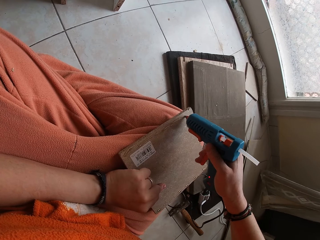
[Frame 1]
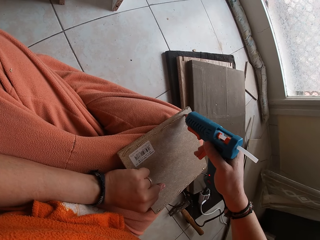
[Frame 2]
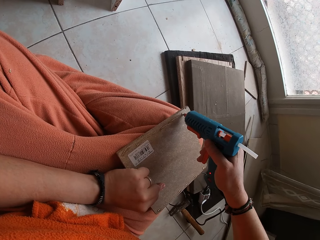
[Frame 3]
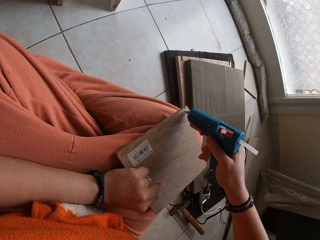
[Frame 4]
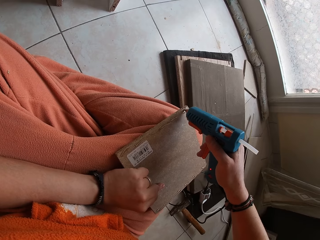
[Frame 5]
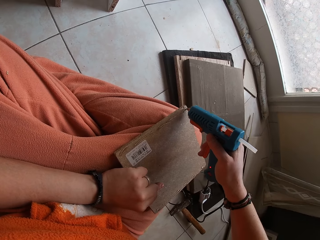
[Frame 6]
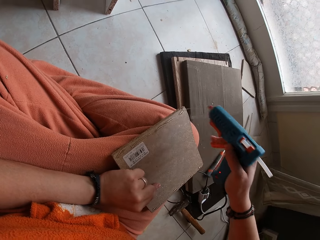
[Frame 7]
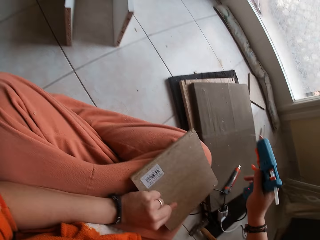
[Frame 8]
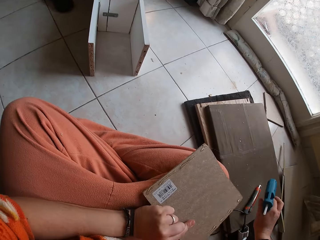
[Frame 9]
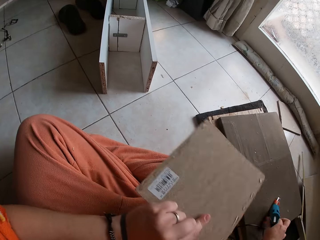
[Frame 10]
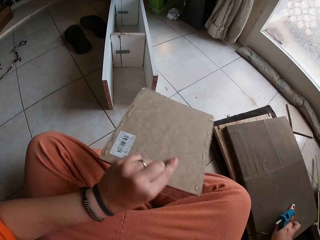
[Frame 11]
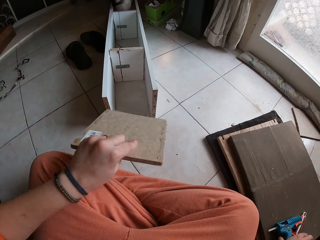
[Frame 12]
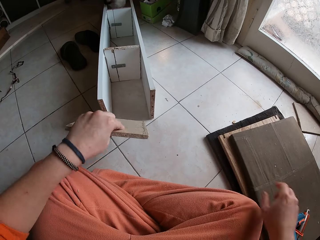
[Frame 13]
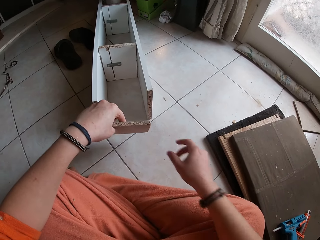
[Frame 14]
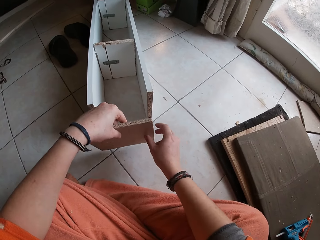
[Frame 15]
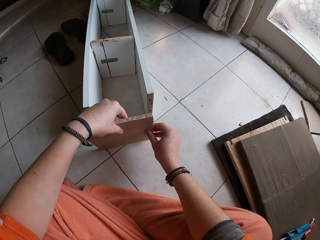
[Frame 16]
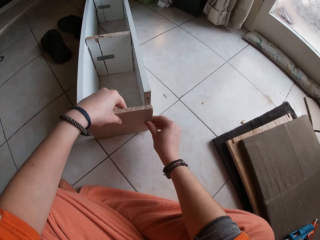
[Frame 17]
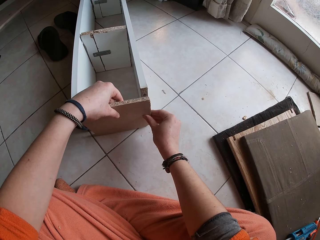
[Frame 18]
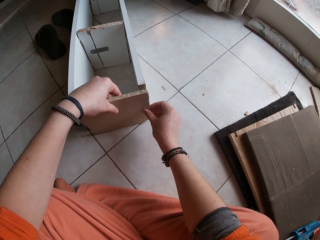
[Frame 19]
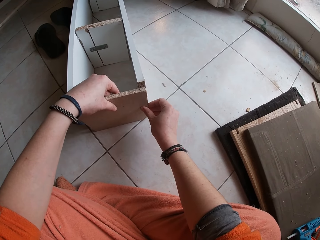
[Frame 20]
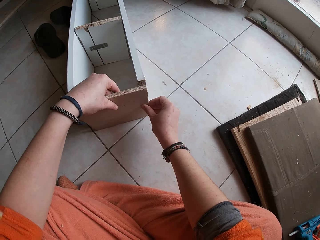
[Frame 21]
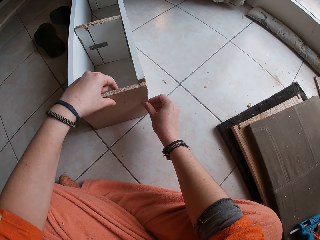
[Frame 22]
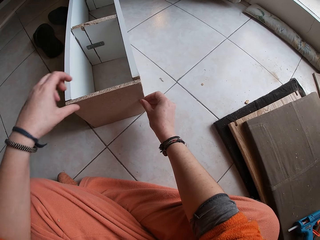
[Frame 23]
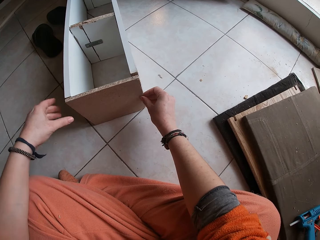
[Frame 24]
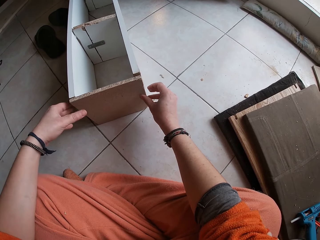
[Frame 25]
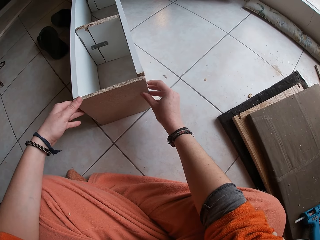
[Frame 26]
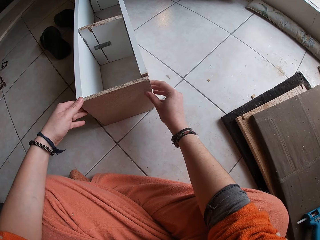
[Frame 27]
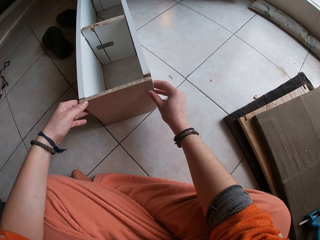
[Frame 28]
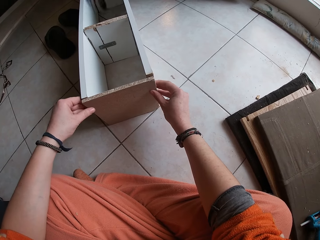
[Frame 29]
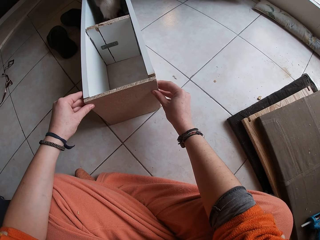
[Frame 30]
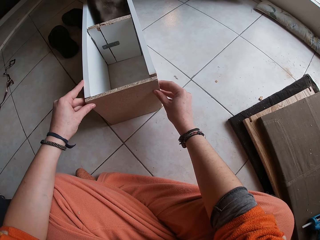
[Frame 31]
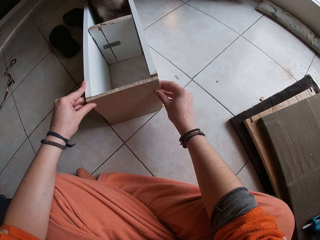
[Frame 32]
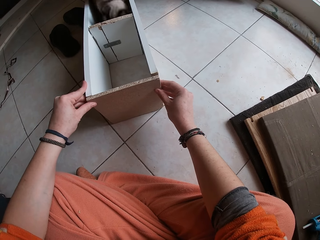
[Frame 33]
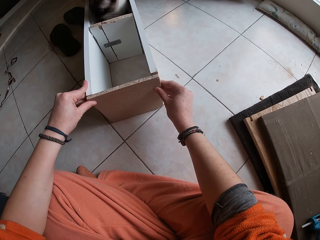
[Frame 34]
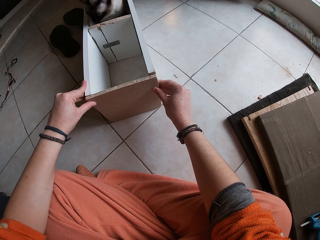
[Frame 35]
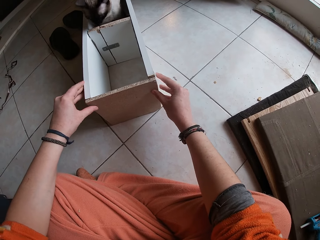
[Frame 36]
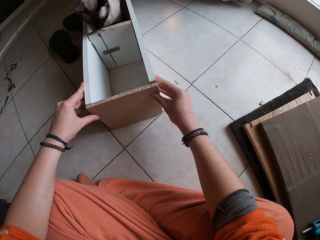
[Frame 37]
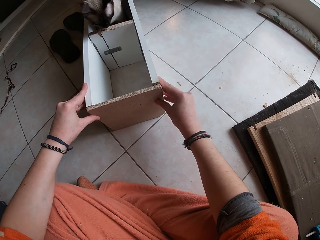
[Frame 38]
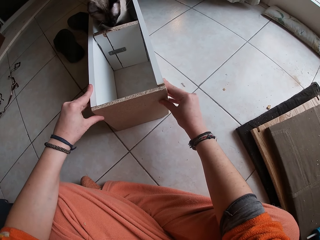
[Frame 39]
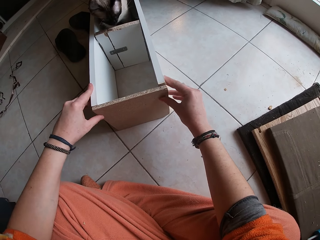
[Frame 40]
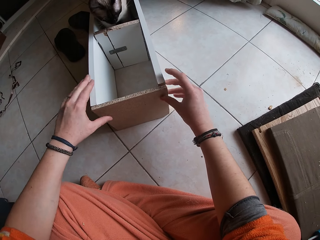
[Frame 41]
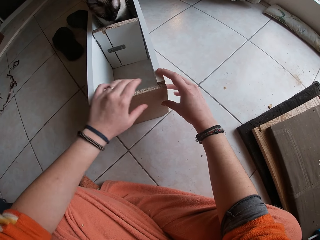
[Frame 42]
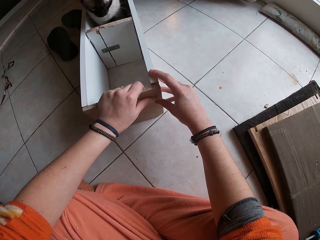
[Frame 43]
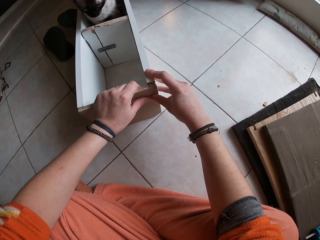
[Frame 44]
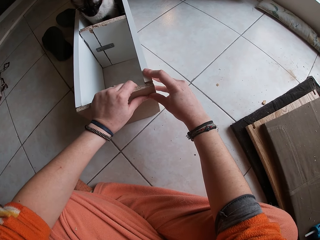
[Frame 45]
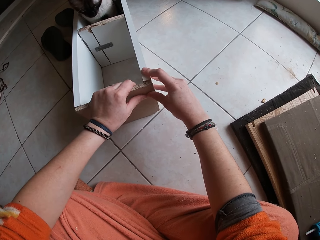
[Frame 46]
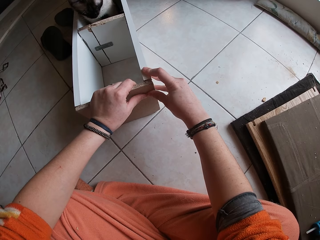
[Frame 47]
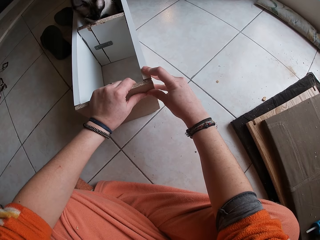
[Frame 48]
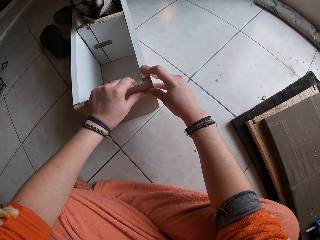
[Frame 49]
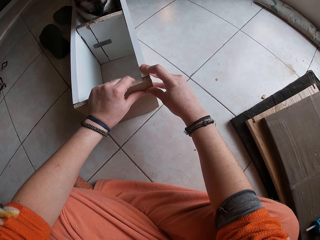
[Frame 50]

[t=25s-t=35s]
The camera wearer places the glue gun onto the board with her right hand. She lifts the wood. She holds the piece of wood with both hands. She places the piece of wood against the wooden structure on the floor. A cat jumps into the wooden structure on the floor.

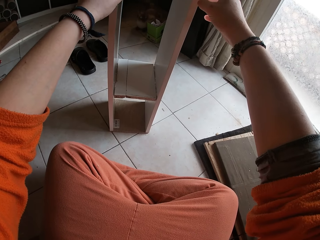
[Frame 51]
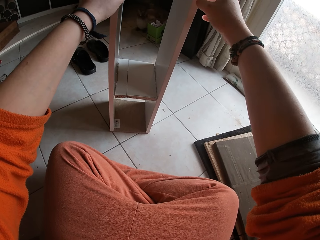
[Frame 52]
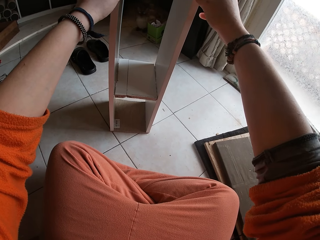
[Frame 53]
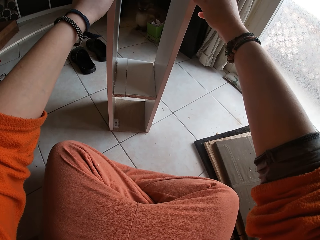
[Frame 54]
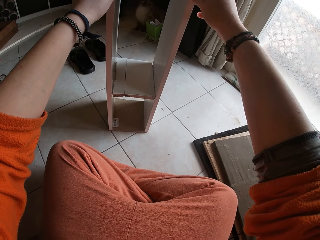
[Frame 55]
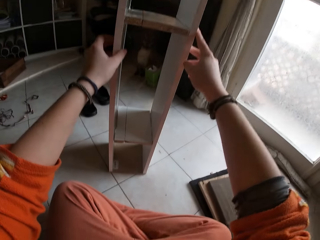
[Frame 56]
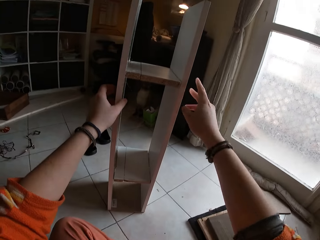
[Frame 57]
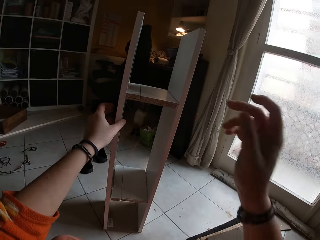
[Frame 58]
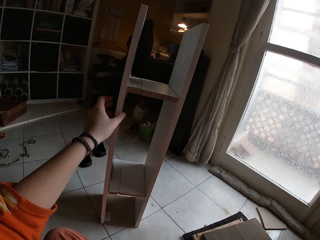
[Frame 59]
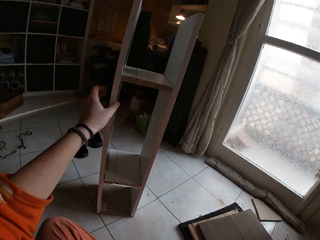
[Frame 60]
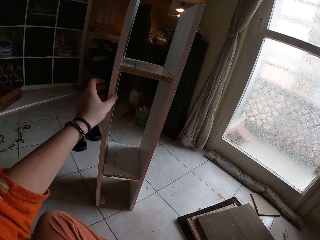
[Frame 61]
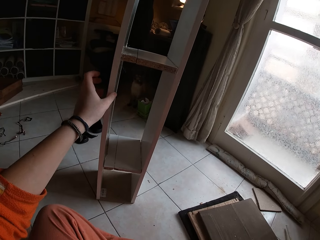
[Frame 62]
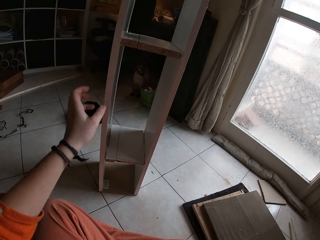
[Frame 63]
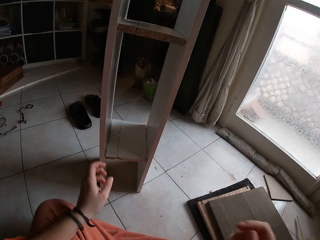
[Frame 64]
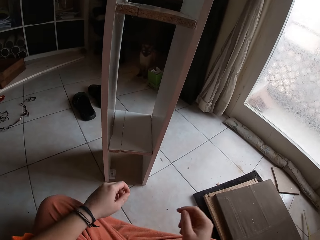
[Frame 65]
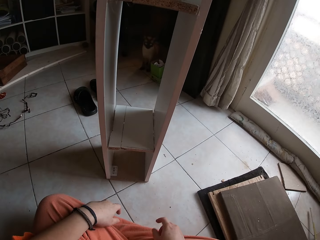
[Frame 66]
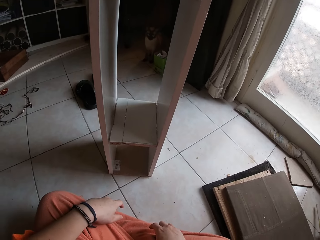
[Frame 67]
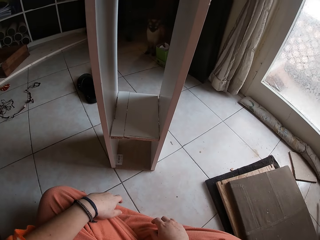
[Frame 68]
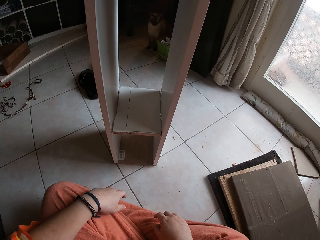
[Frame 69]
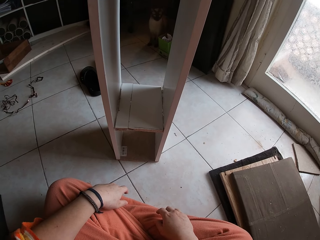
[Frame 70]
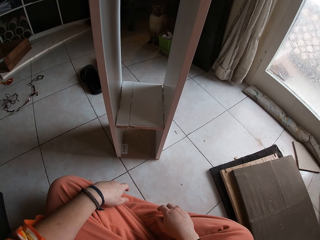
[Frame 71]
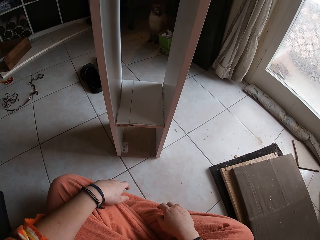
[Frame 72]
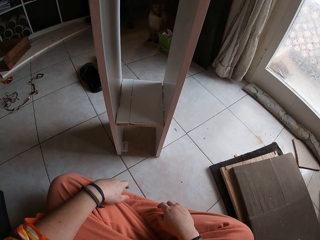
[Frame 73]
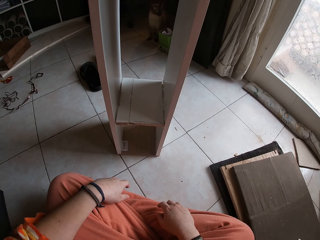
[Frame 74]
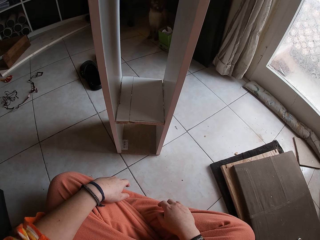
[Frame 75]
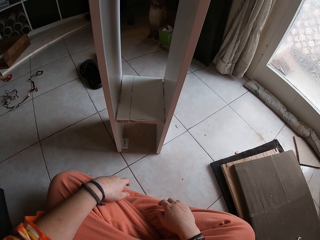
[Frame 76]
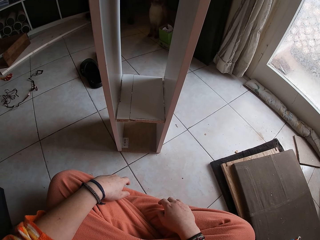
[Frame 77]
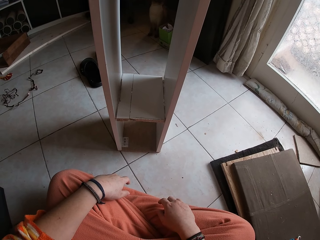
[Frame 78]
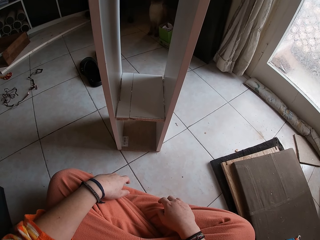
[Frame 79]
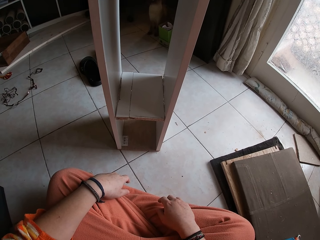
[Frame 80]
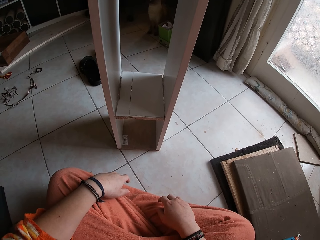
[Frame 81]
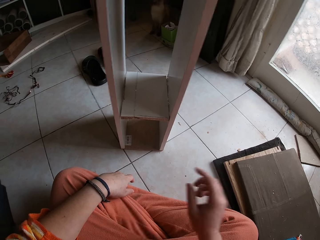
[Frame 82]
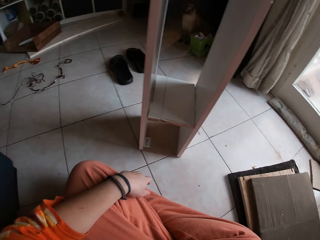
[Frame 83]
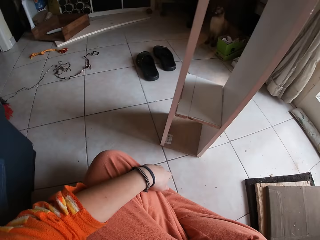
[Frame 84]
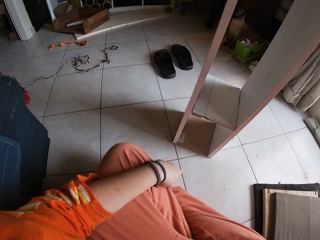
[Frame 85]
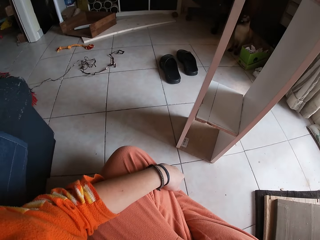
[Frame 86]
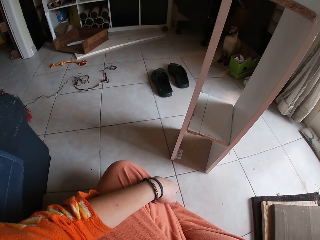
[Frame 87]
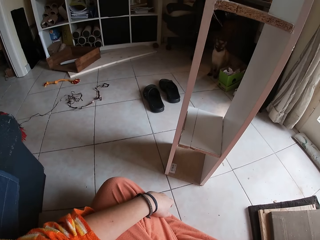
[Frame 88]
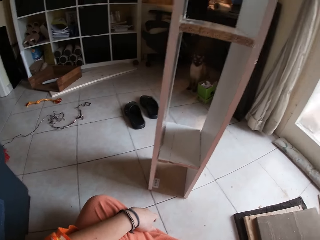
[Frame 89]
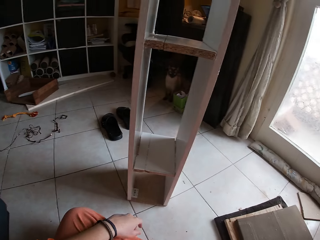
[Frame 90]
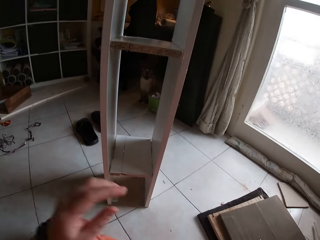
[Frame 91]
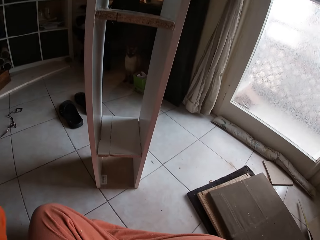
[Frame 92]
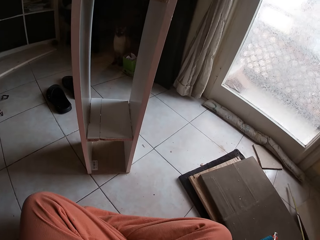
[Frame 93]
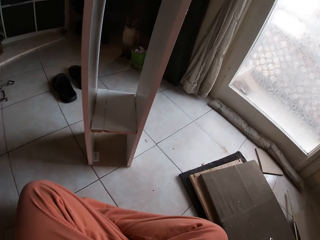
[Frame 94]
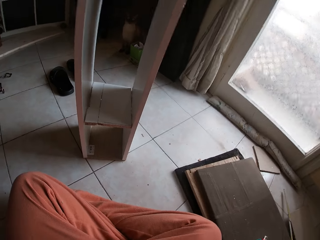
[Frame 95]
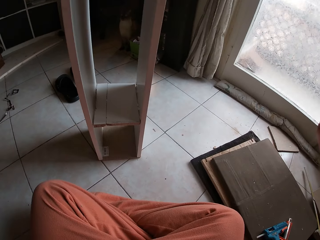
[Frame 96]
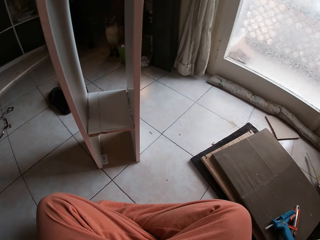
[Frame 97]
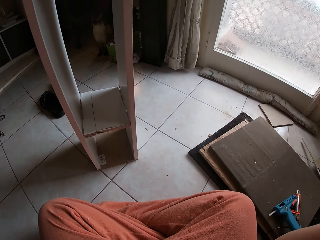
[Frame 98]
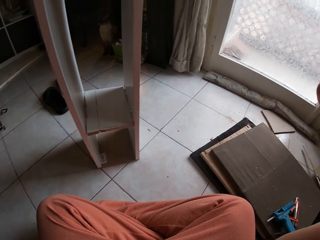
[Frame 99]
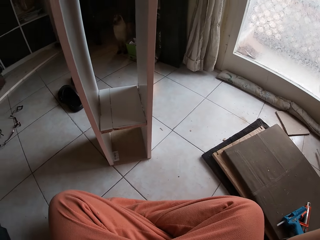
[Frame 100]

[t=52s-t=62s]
The camera wearer touches her face with her right hand. She places both hands onto her lap. She lifts her hand. She touches her face with her right hand. She adjusts her camera with both hands.

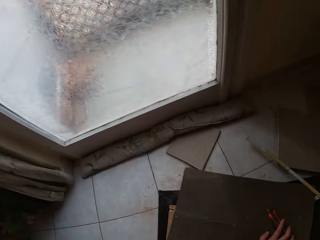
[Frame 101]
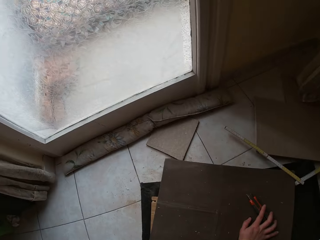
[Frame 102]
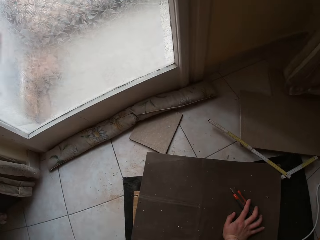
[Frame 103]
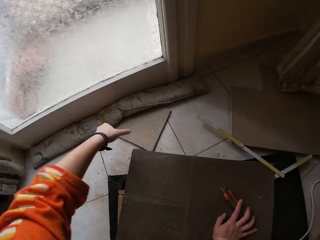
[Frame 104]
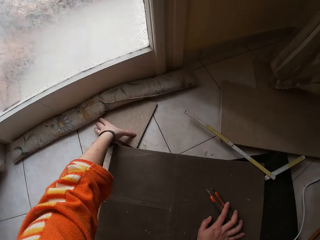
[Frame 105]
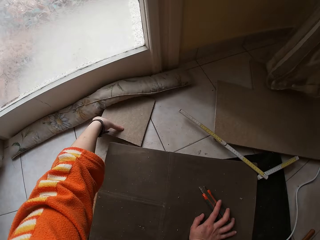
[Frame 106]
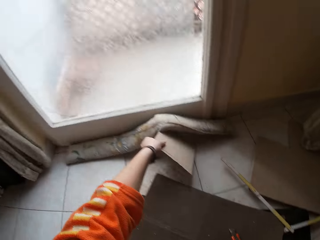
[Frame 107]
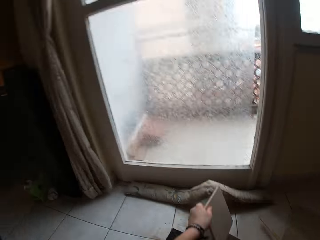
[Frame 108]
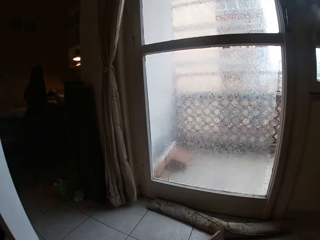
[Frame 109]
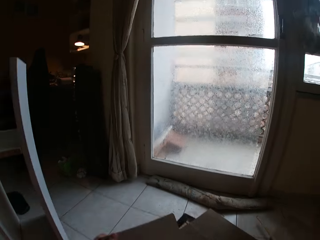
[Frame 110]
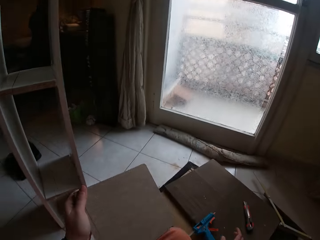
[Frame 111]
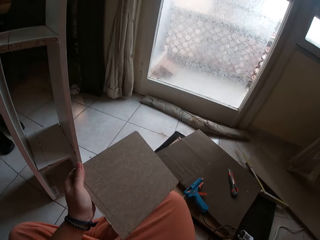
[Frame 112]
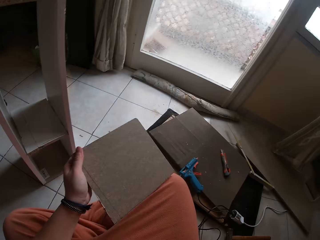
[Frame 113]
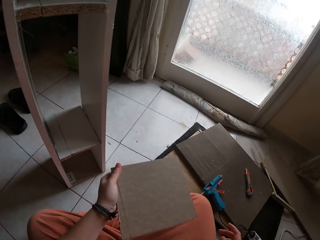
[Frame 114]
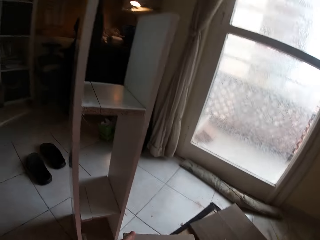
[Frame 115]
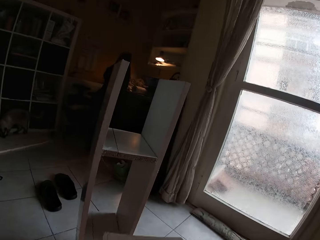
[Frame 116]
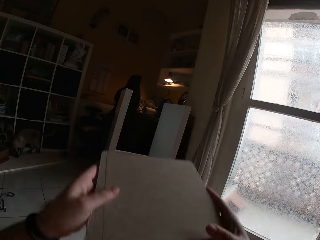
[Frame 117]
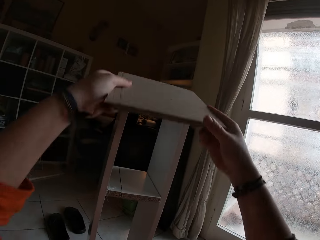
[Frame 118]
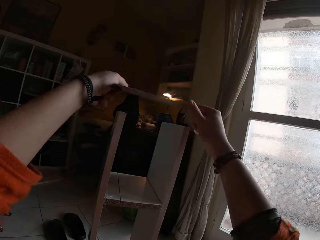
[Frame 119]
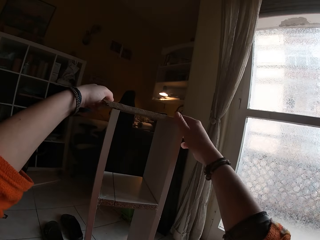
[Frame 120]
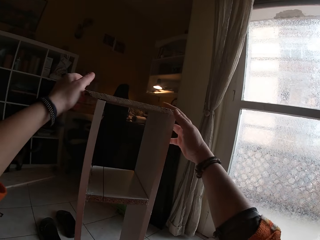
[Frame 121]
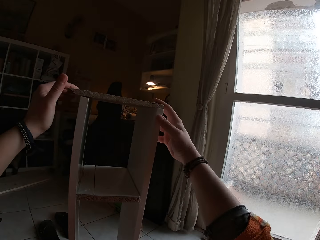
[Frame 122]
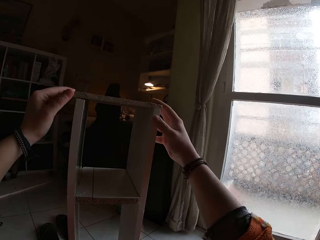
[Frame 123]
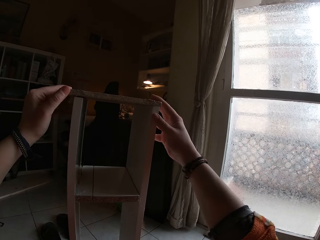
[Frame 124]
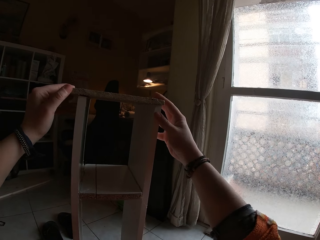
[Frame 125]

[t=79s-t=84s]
The camera wearer picks up a piece of wood from the floor with her left hand. She lifts the wood. She holds the piece of wood with both hands. She places the piece of wood onto the wooden structure with both hands.
